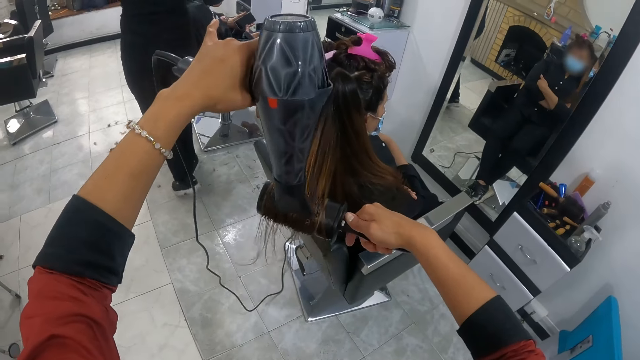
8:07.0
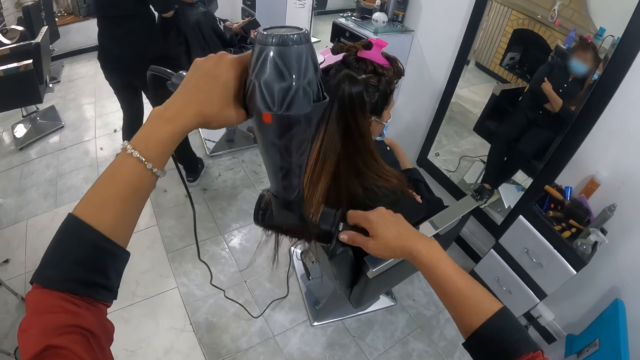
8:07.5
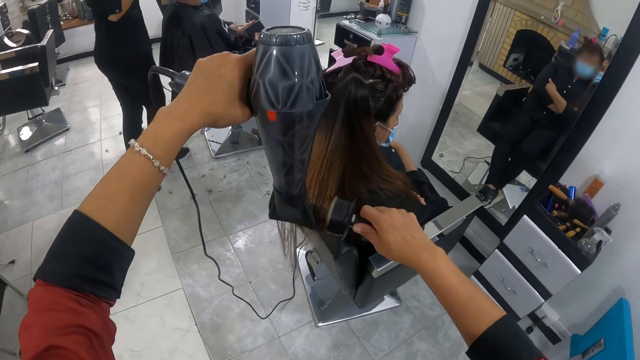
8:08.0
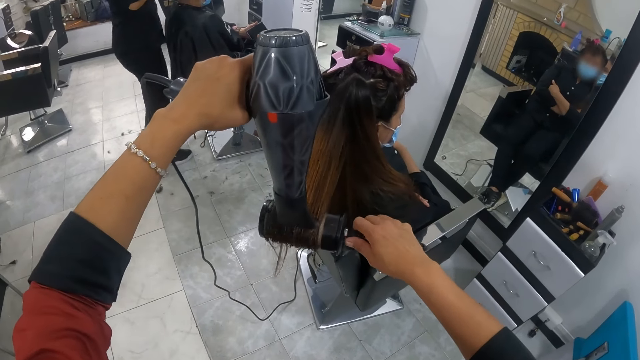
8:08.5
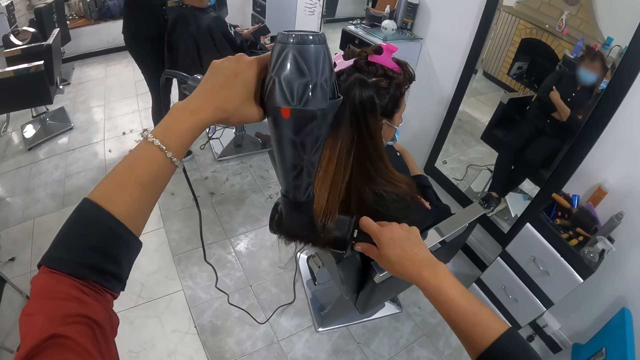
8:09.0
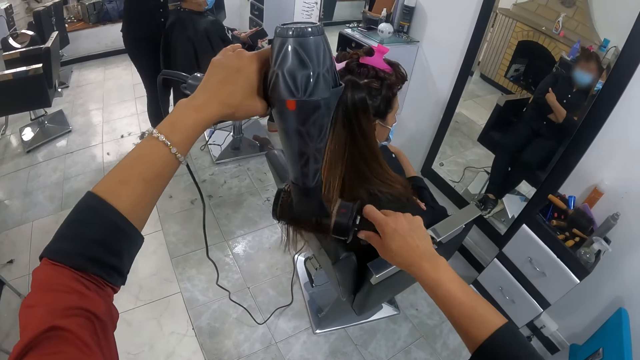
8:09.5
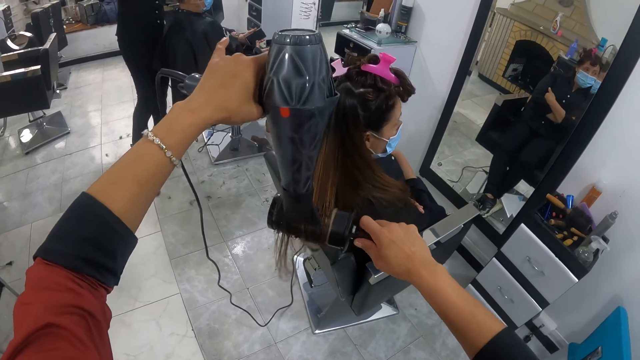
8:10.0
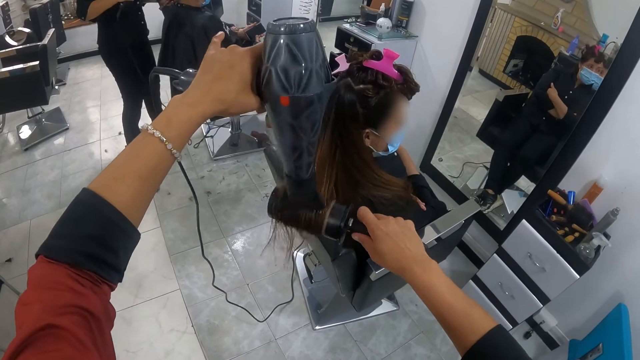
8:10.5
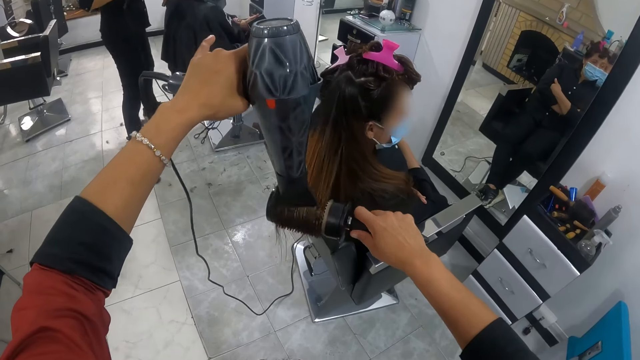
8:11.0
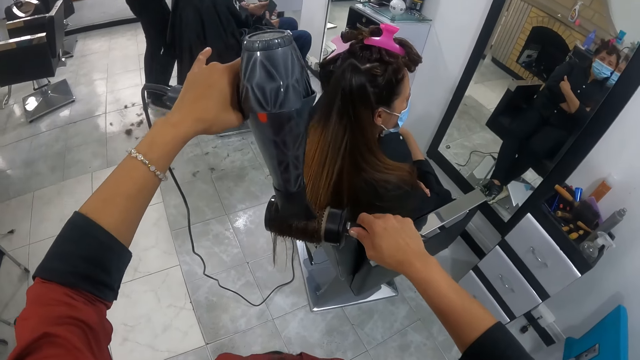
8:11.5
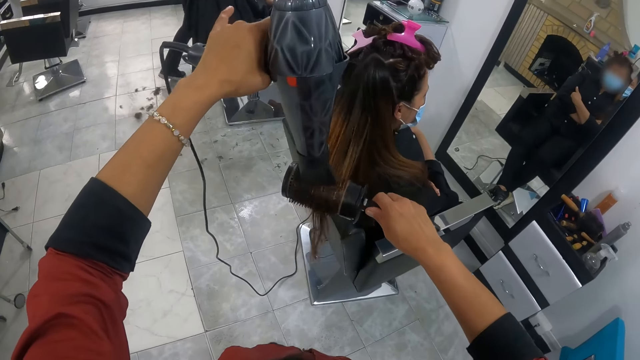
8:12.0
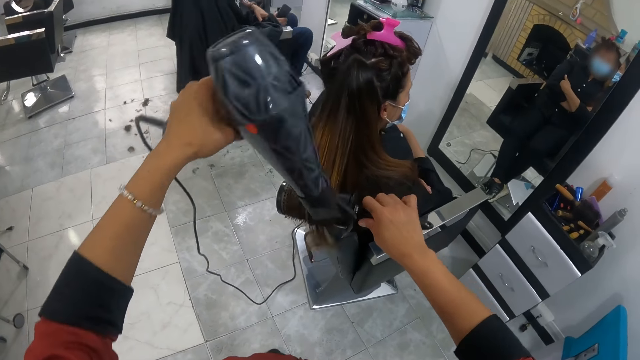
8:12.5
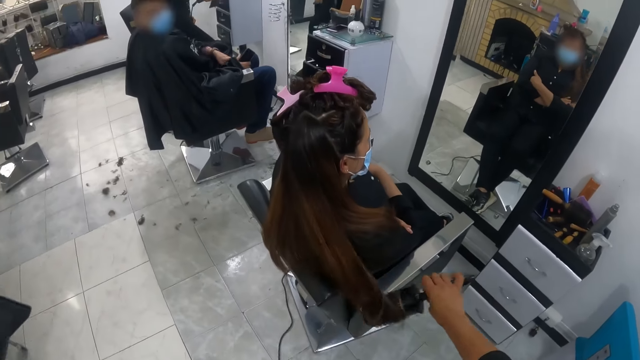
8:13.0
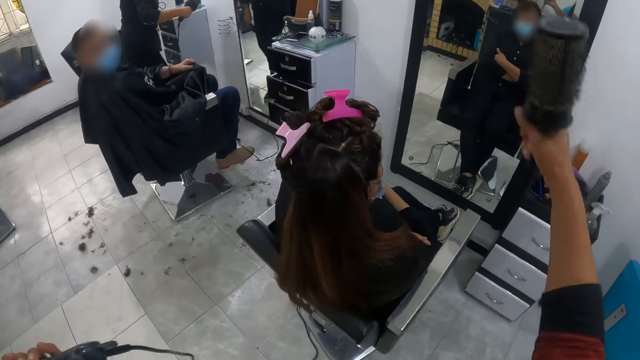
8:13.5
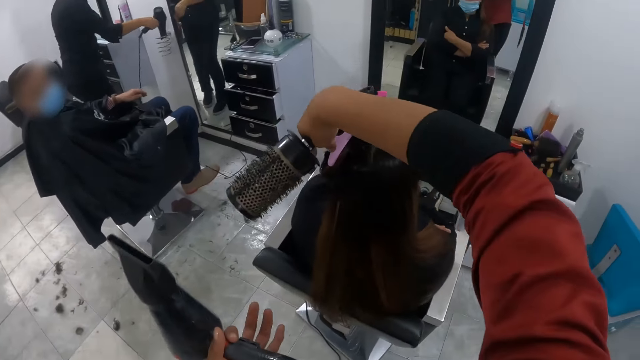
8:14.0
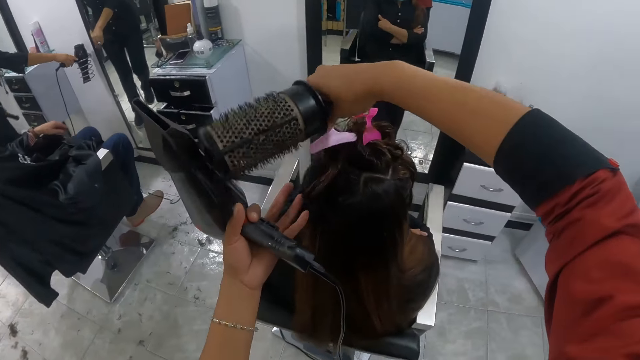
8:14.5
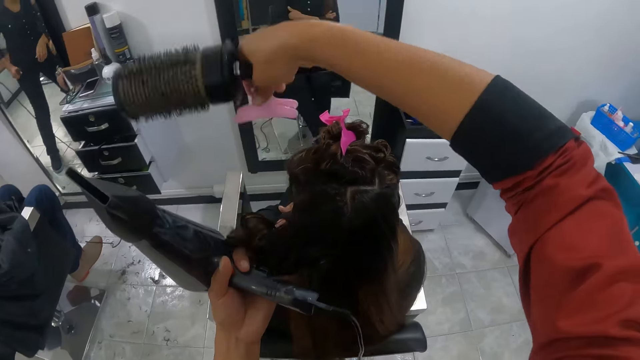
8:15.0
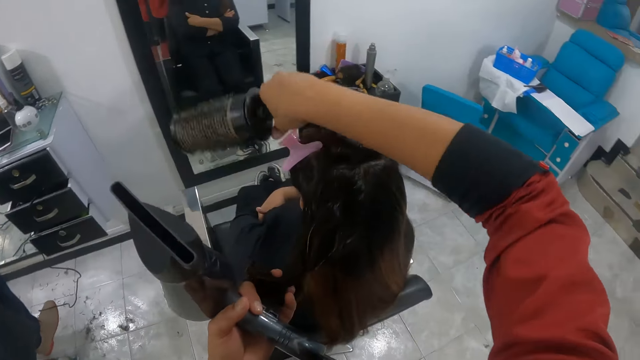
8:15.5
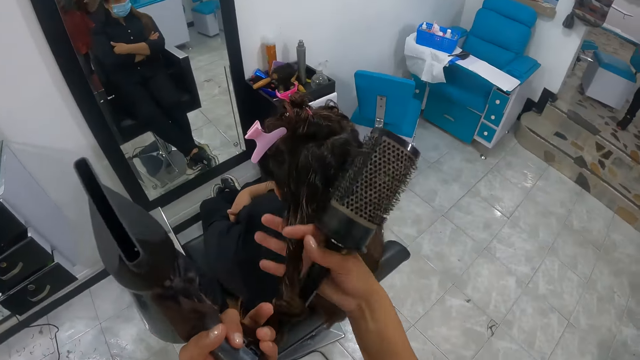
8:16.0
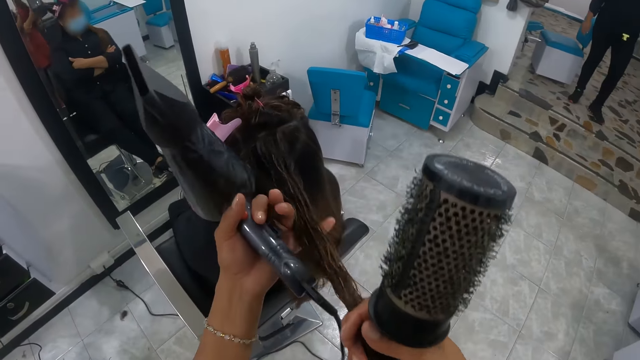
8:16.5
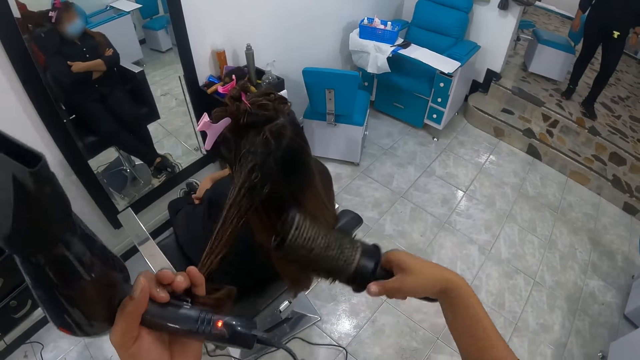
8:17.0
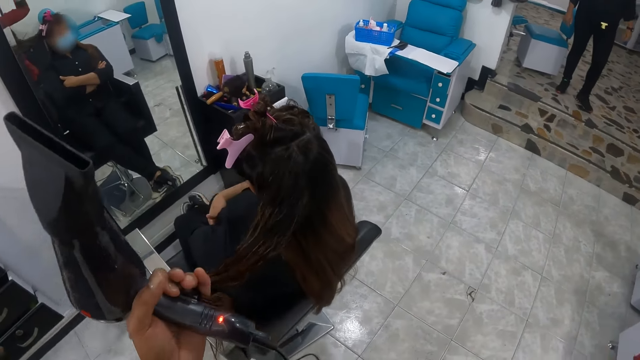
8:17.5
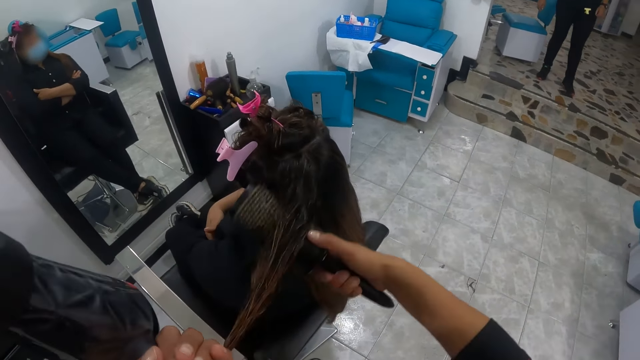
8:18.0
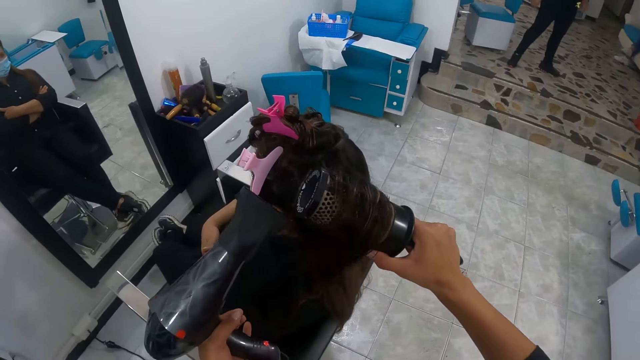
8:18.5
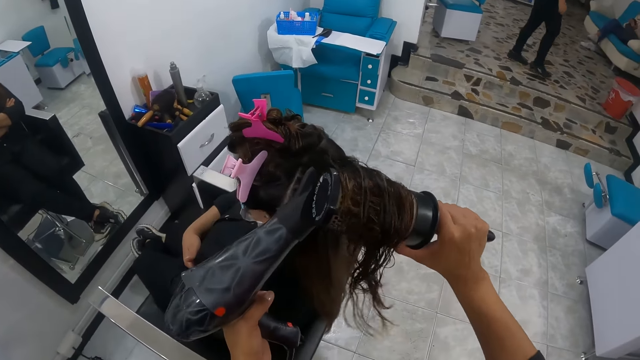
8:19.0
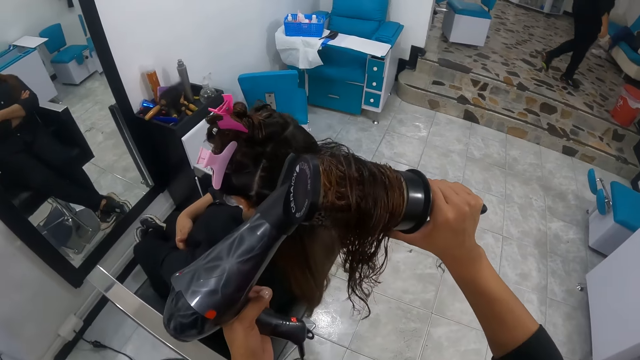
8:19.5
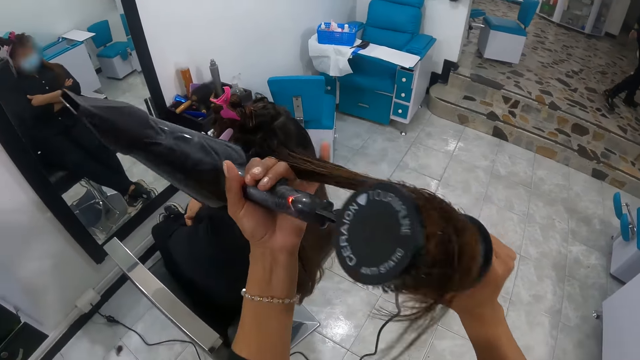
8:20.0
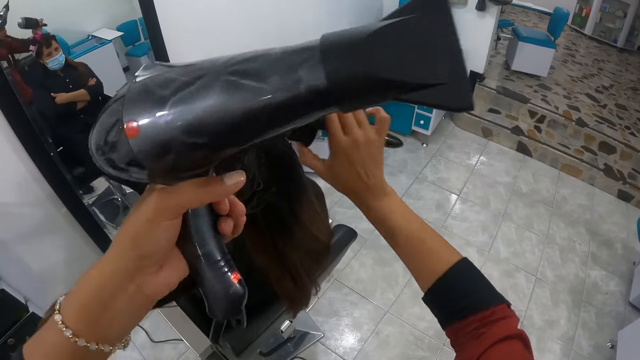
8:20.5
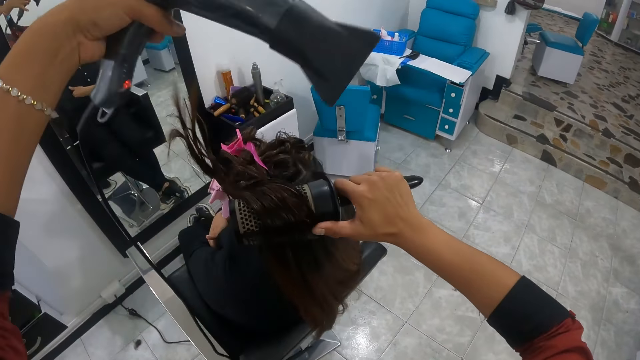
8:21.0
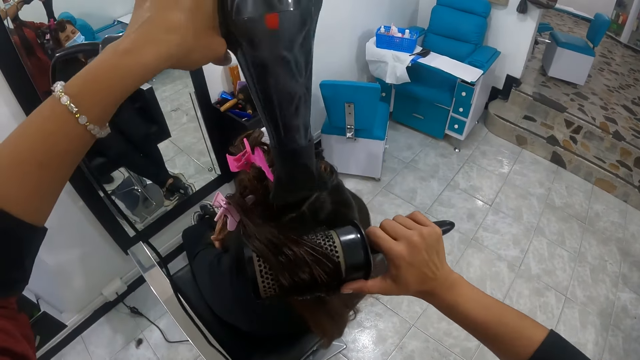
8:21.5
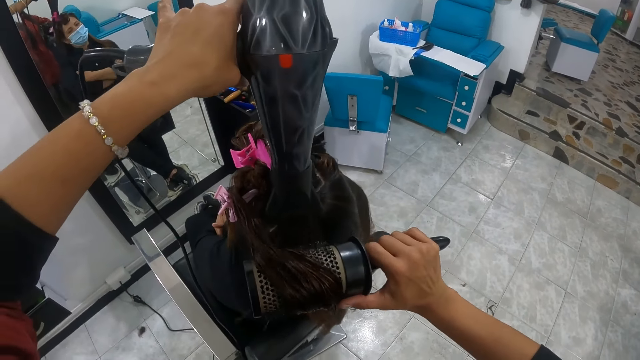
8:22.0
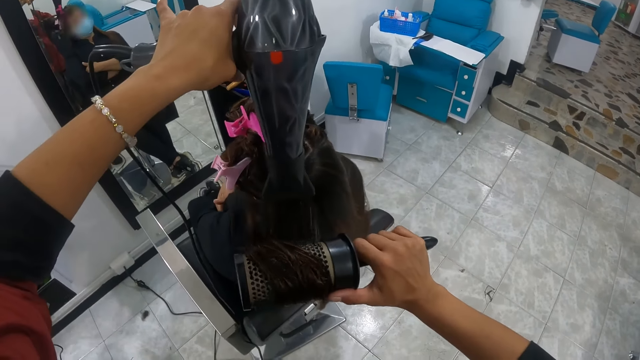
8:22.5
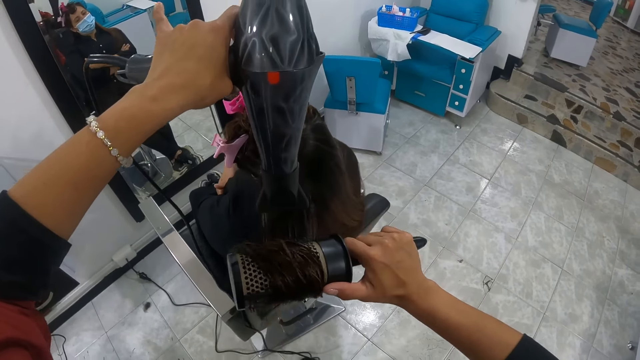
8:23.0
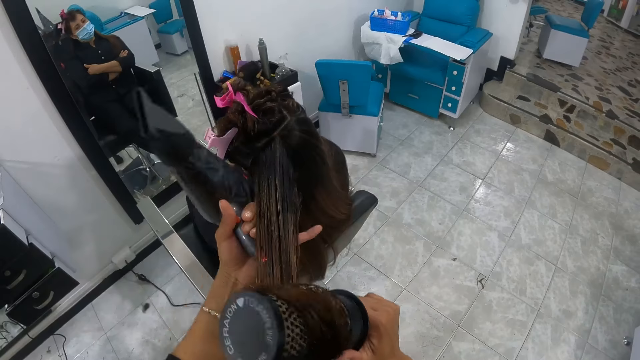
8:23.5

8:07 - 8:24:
The camera wearer removes the clip from the woman's hair with her right hand. She moves the hair clip on the woman. She looses the woman's hair with her left hand. She clips the woman's hair with her right hand. She straightens the woman's hair with the blow dryer and the straightening brush in her hands.

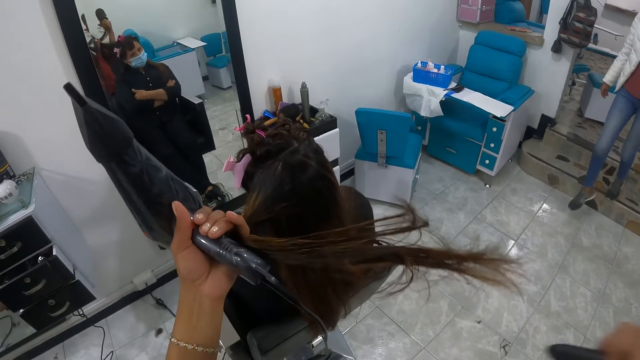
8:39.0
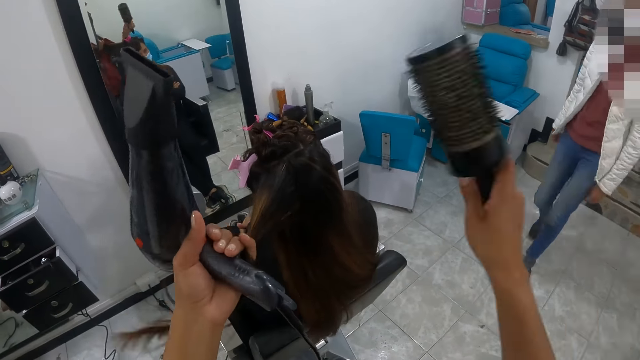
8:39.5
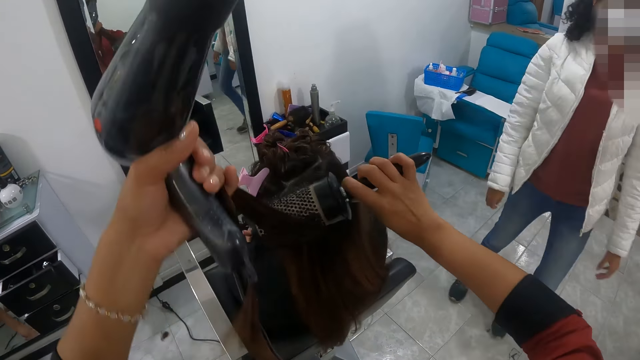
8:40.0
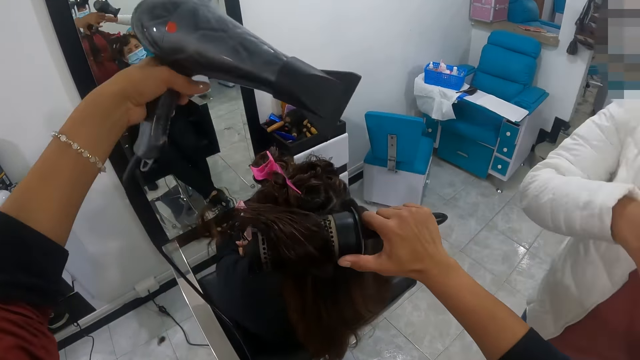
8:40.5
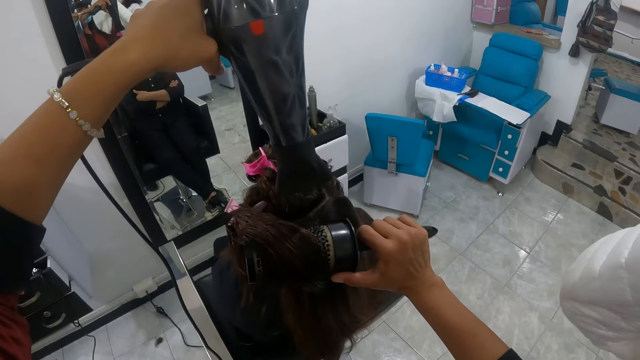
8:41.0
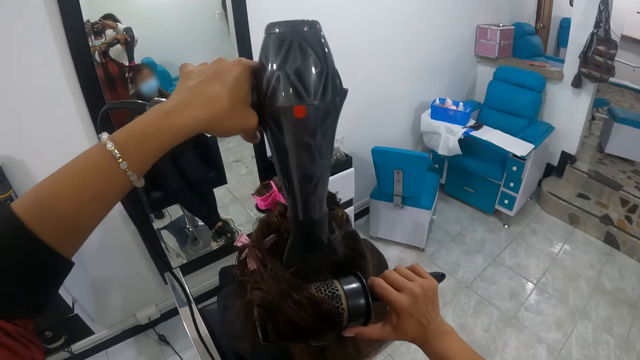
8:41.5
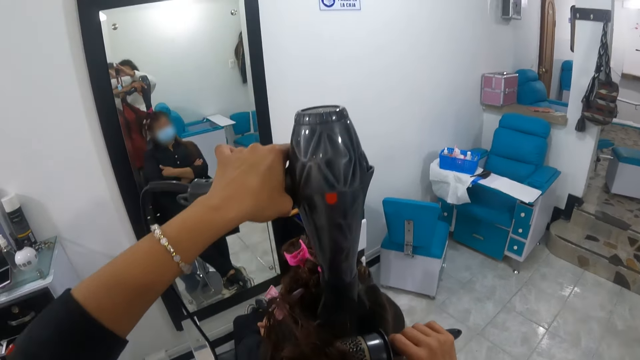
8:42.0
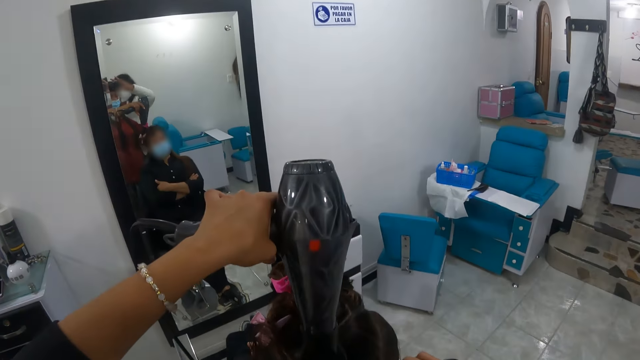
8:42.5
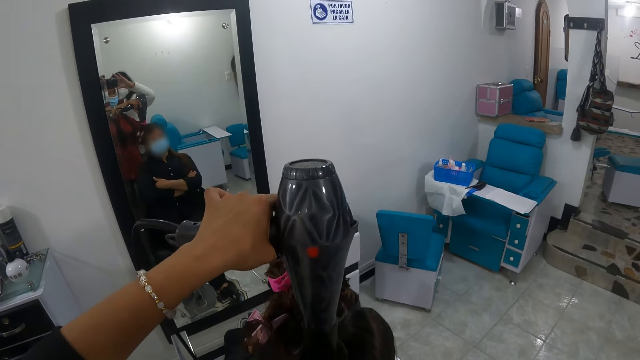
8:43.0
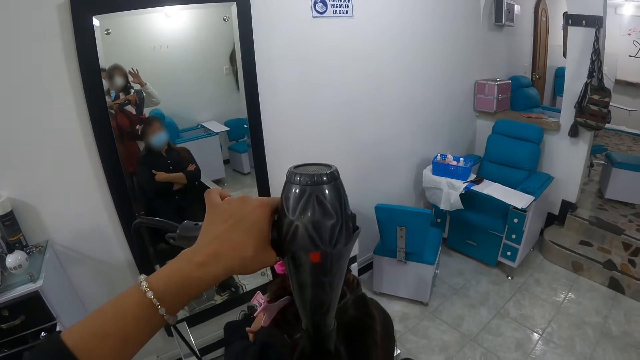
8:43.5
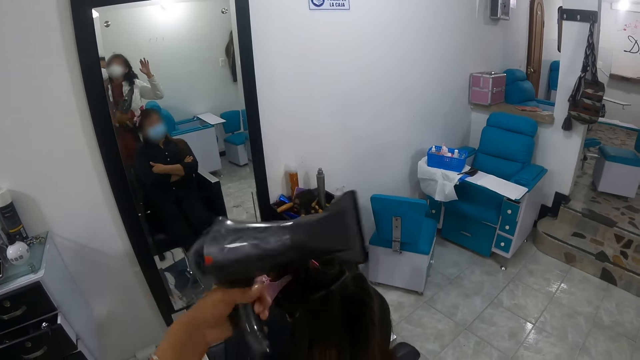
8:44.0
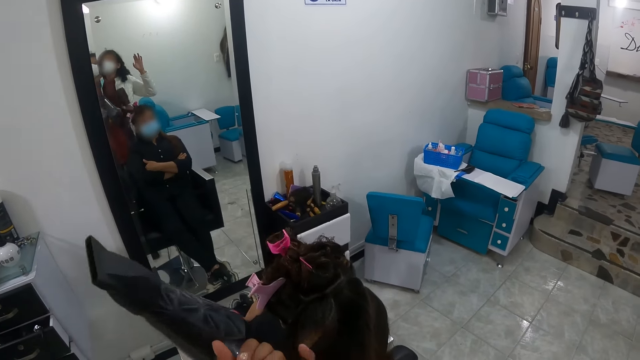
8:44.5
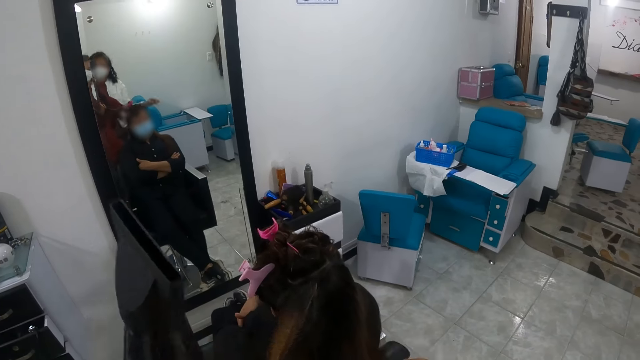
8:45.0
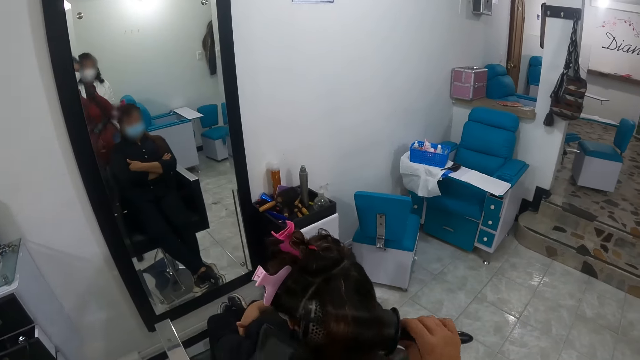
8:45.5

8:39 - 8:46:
A woman walks past the camera wearer. The camera wearer interacts with the woman. The woman adjusts the camera wearer's camera with her hands.
